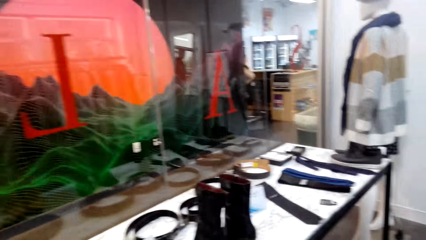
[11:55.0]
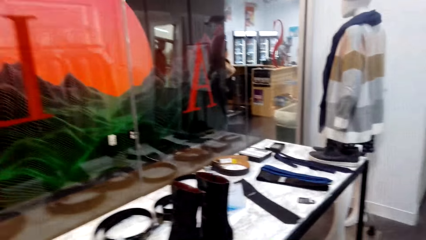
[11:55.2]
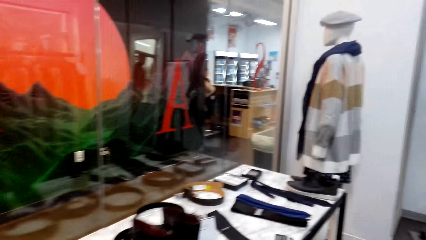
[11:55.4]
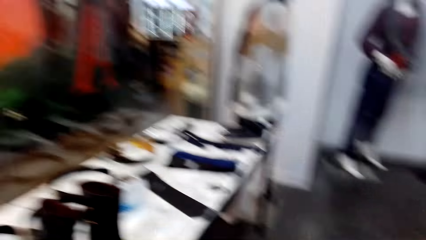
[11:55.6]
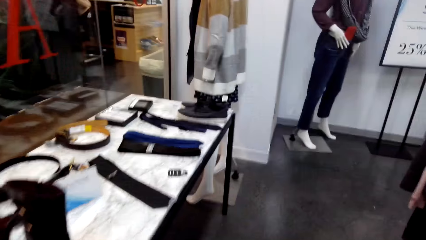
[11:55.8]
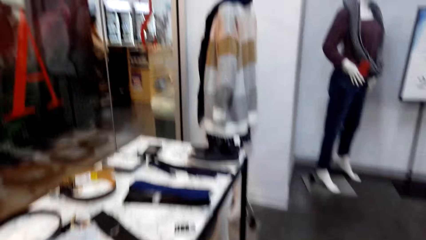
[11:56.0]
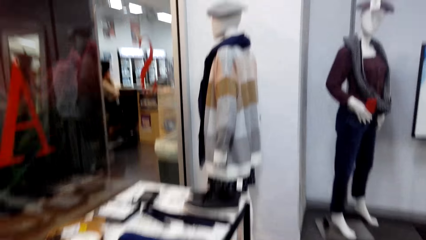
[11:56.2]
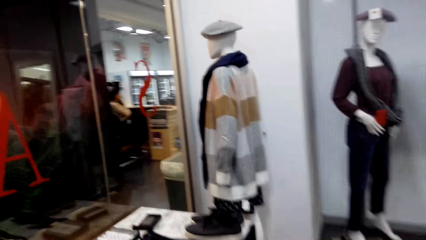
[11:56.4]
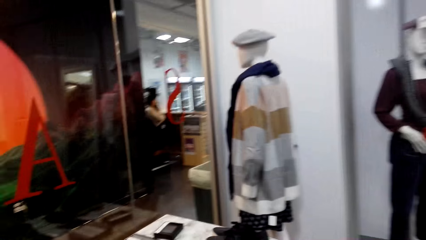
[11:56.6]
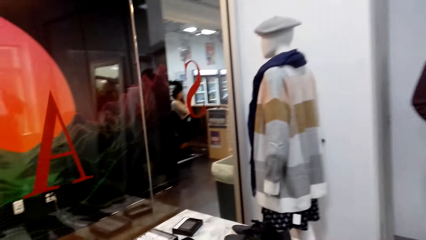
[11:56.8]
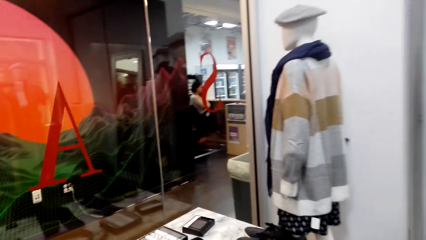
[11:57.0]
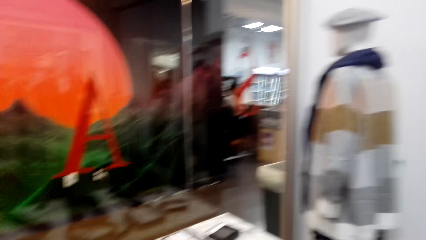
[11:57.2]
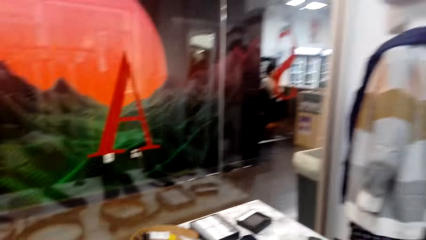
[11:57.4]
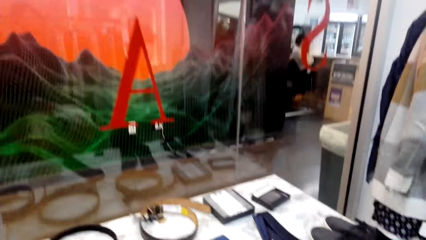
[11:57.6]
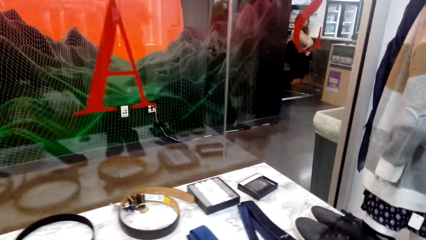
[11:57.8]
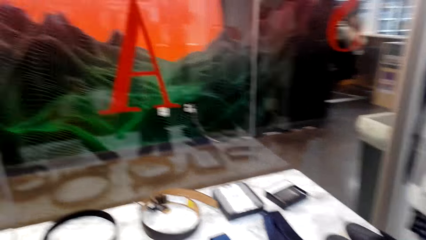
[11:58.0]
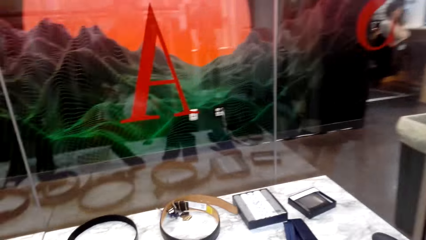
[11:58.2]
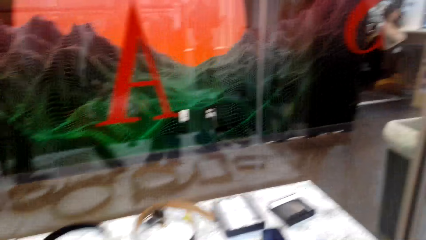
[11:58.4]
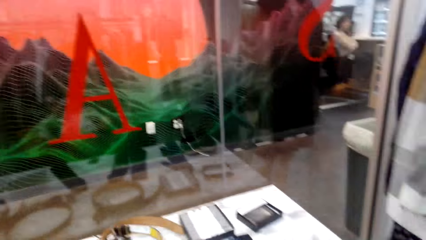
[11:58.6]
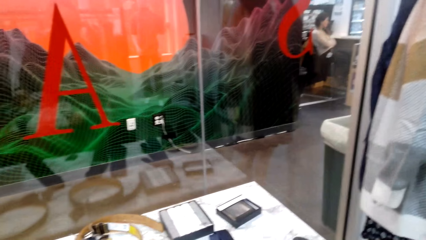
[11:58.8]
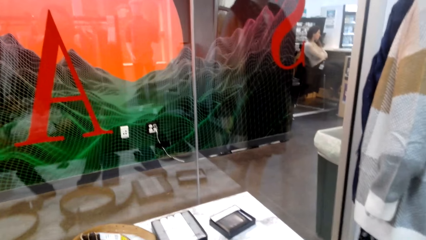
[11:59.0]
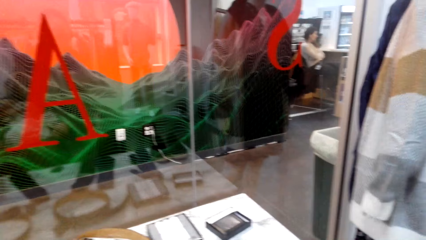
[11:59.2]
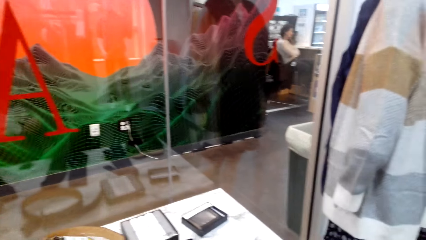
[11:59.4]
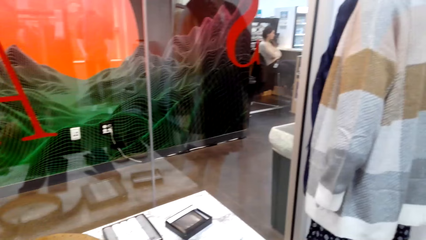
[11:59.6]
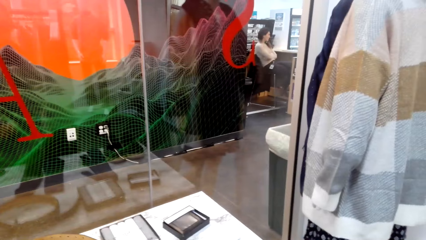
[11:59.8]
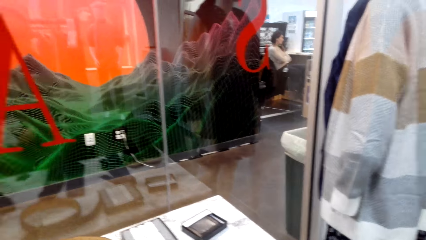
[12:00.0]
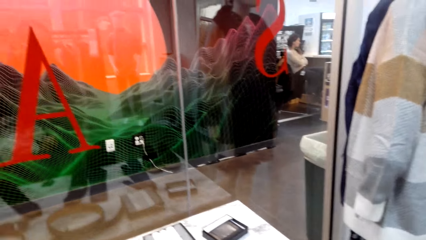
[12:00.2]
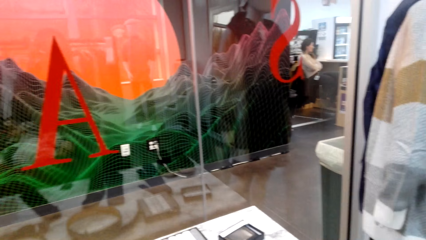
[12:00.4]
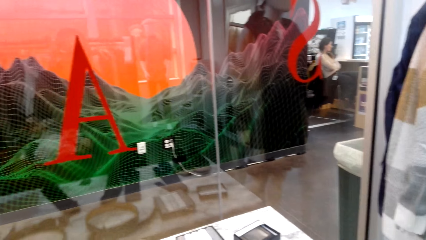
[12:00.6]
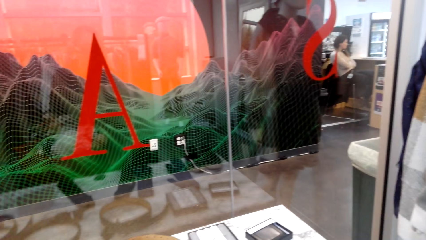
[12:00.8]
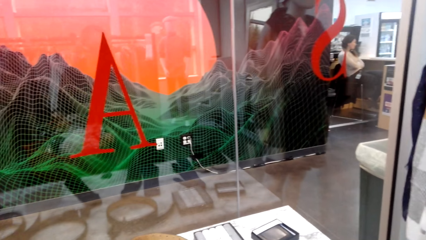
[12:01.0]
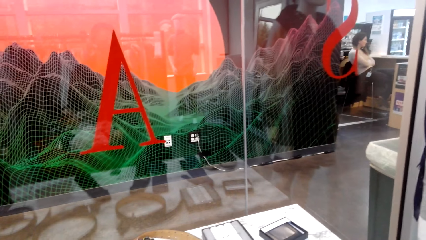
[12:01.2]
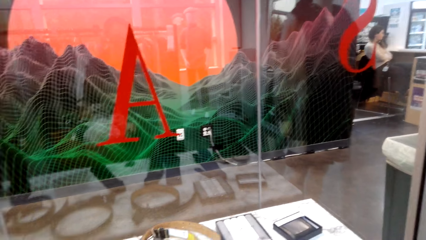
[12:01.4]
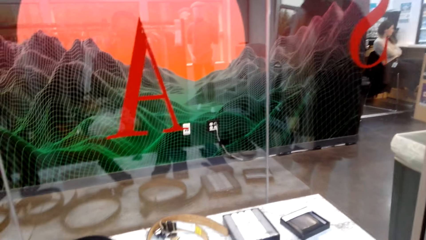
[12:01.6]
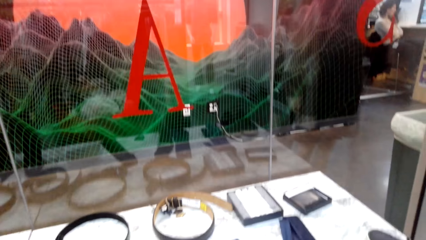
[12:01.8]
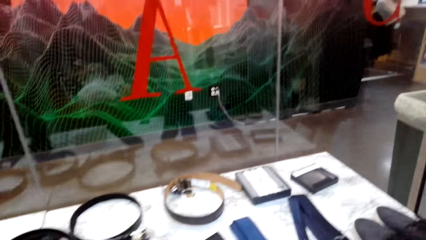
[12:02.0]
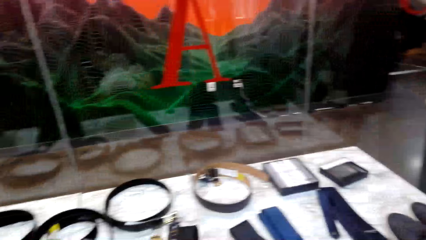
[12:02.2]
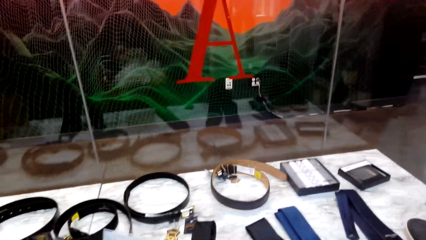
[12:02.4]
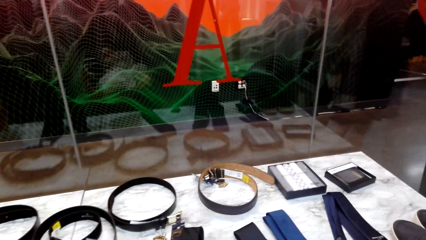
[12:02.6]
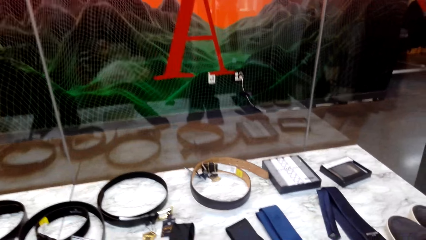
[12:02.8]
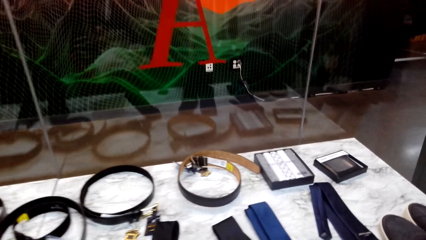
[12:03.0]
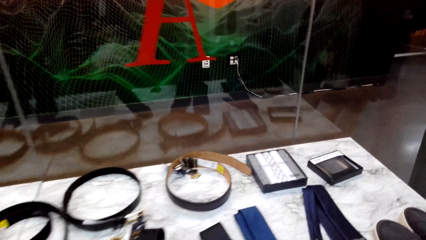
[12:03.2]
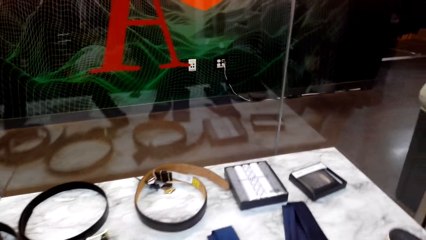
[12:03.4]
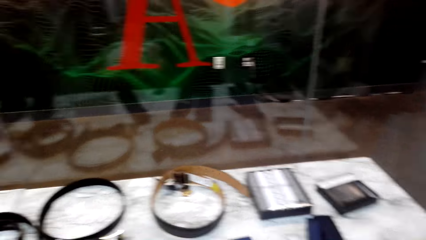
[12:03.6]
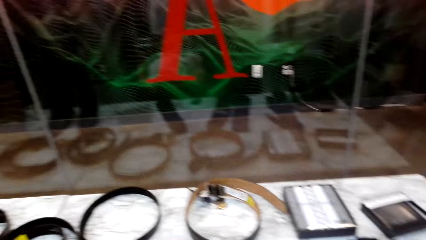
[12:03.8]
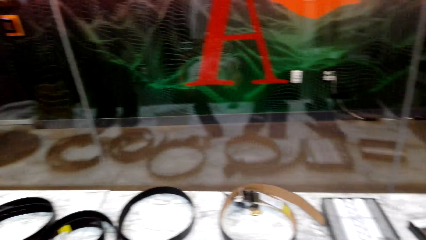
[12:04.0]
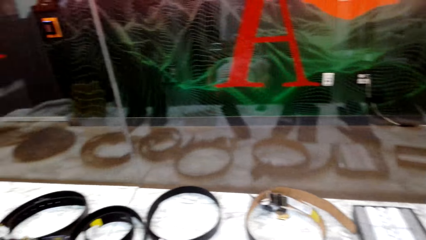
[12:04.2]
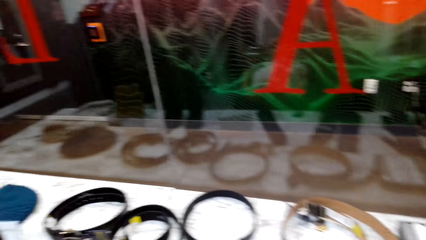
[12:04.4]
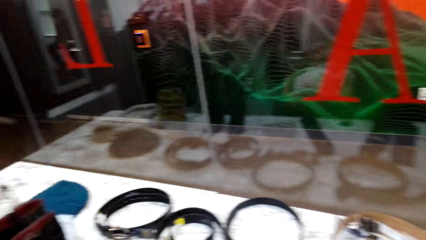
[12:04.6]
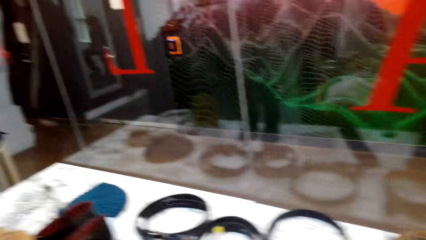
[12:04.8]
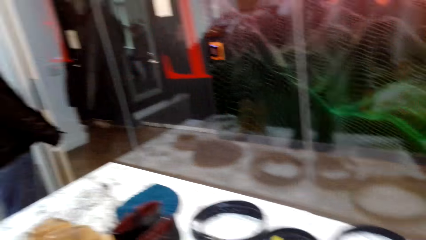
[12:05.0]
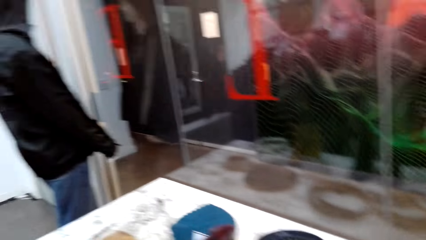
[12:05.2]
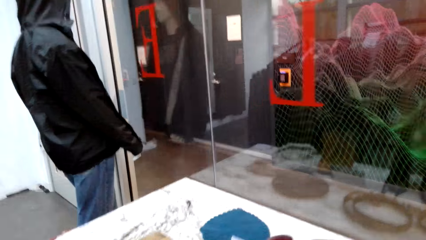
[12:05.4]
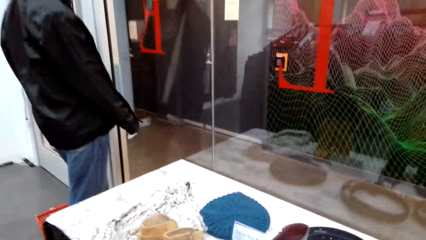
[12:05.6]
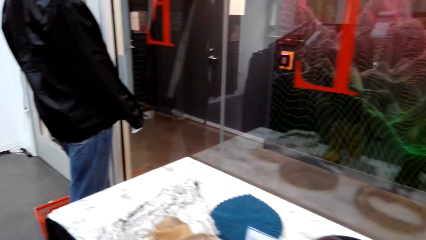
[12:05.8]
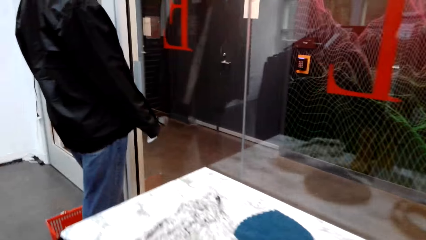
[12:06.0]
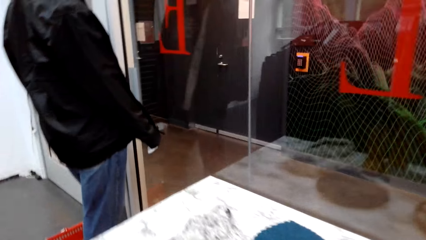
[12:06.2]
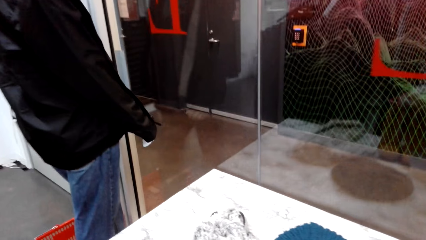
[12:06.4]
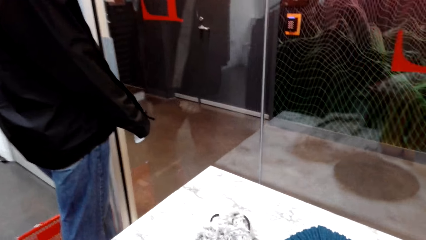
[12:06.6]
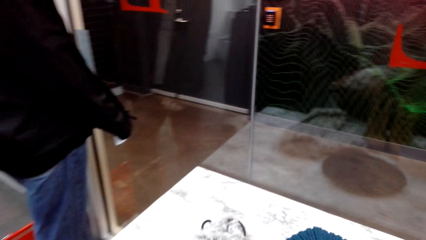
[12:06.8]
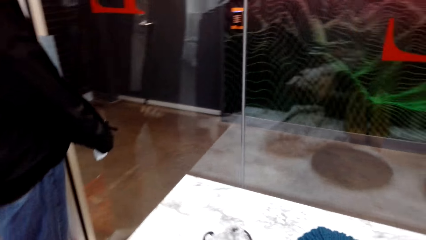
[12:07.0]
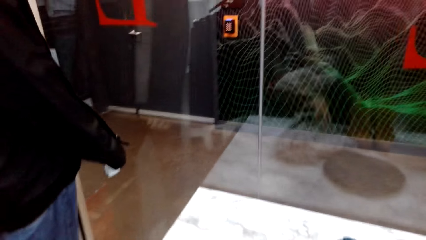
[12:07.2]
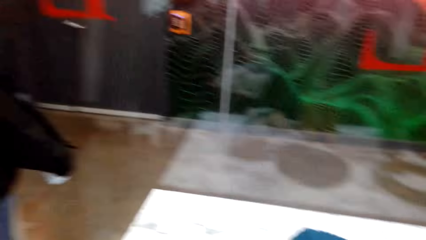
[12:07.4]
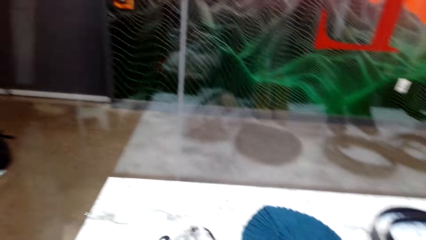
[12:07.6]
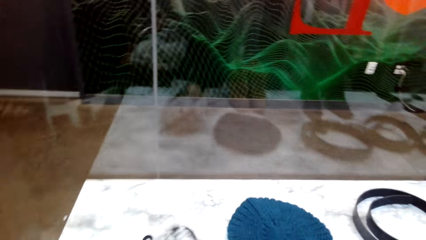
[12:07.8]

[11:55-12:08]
The camera wearer looks around the shop. They walk around. They look around the table. They walk around. They look around.

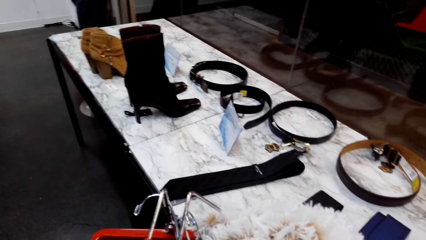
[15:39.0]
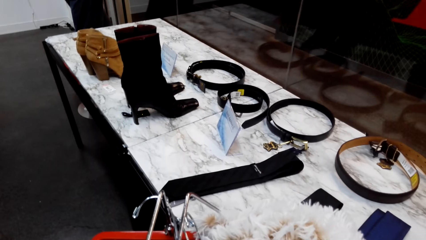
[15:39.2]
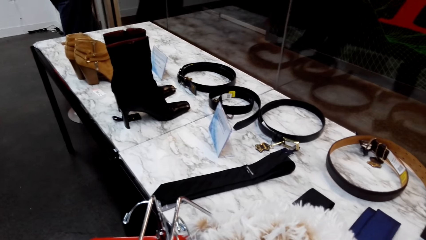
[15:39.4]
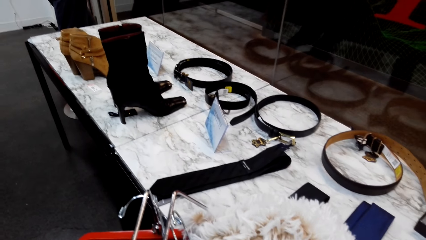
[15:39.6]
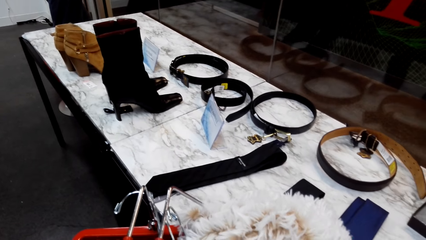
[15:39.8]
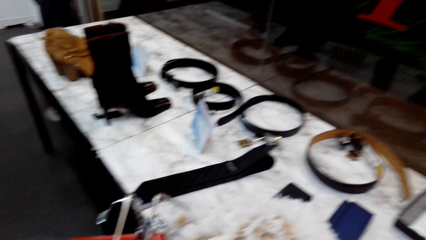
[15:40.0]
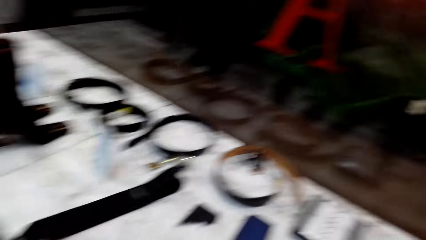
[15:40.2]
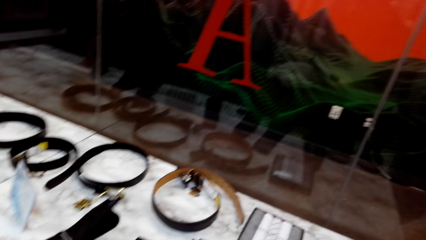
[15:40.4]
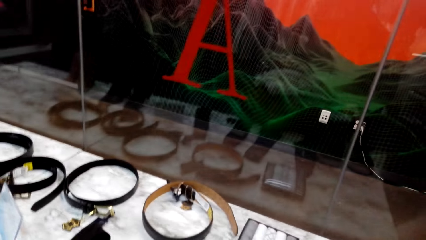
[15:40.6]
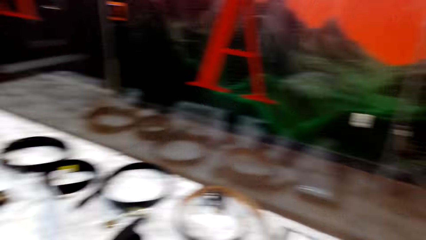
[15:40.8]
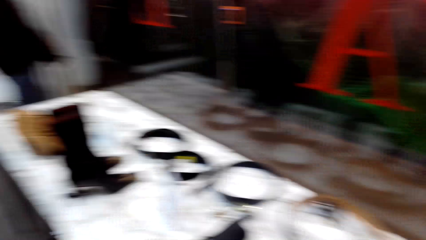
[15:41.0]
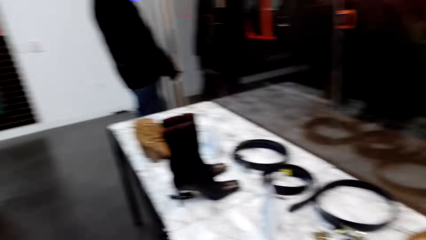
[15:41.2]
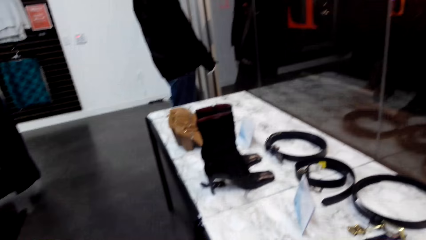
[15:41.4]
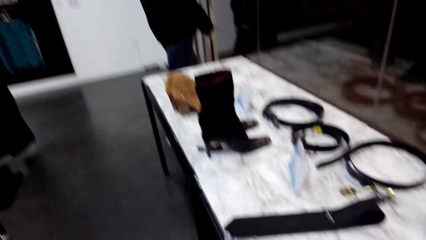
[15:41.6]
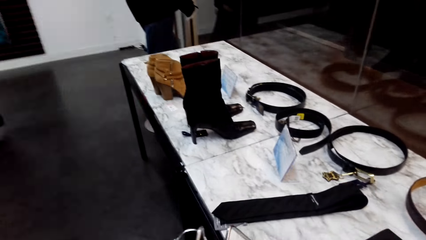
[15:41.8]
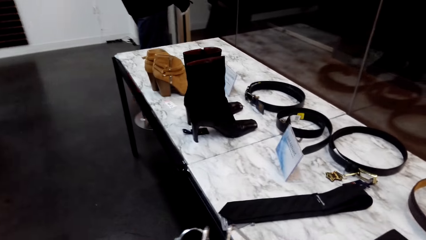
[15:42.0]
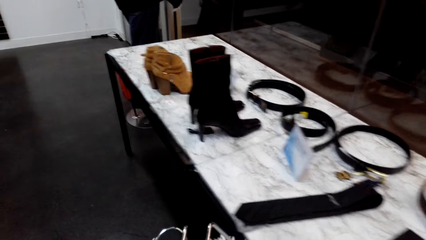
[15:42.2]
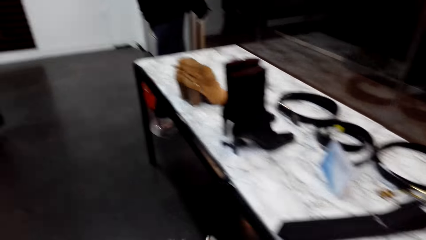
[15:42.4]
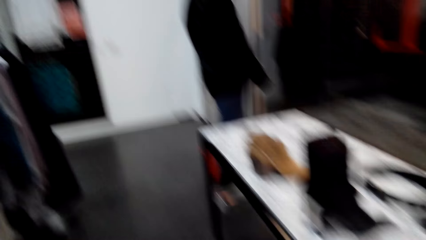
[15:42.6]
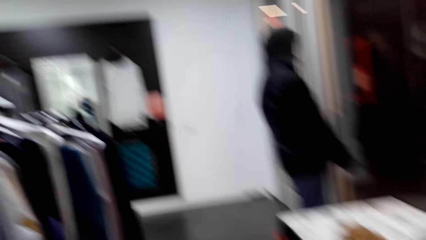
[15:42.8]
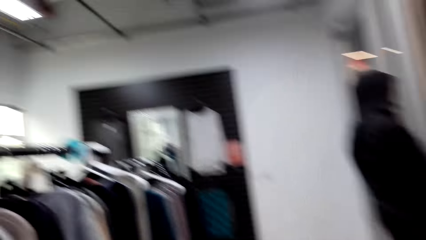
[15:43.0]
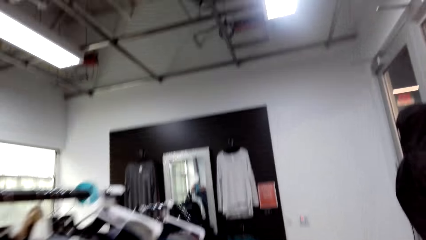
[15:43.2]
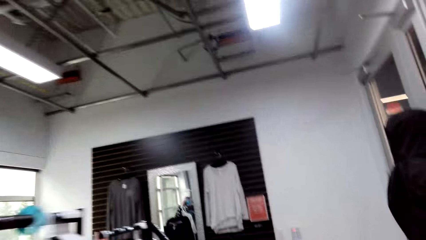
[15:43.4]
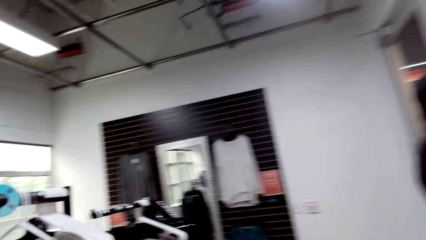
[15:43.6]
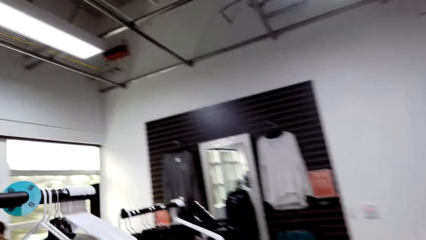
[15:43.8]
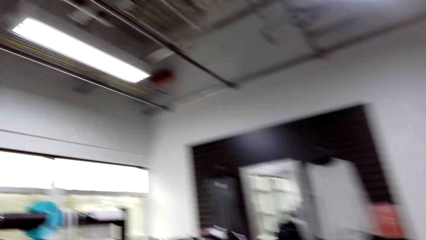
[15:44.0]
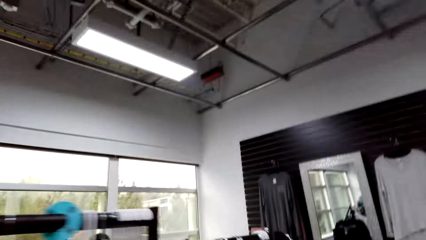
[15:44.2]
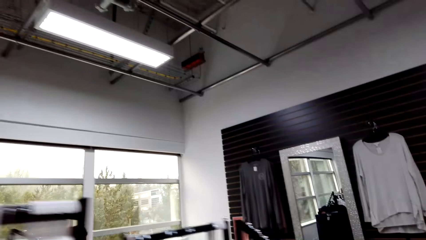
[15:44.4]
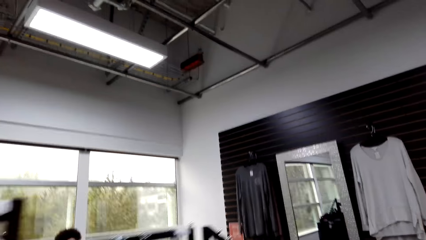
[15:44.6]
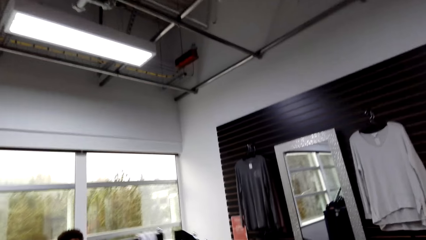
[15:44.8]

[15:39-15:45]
A person converses with the camera wearer. The camera wearer walks. They converse with the person.
